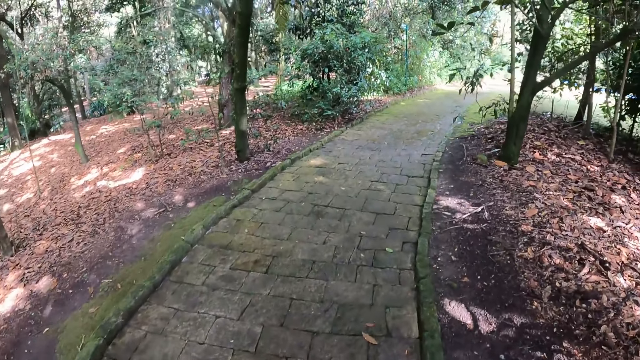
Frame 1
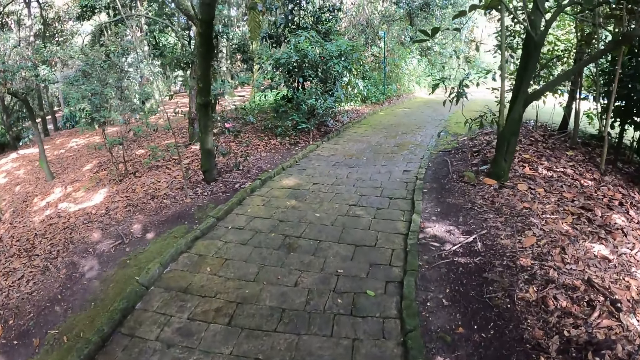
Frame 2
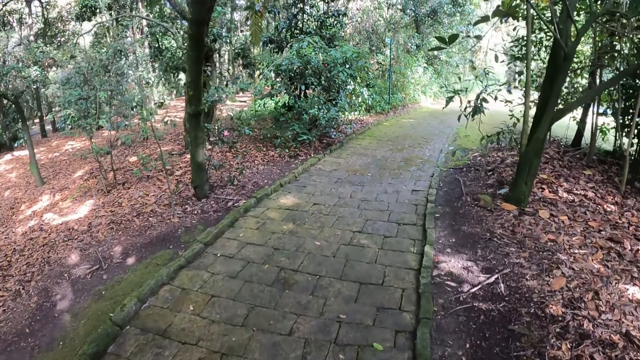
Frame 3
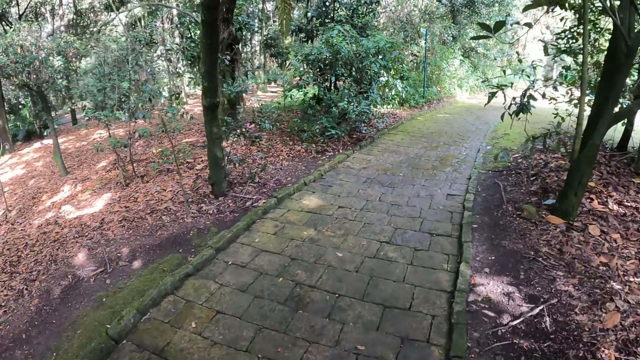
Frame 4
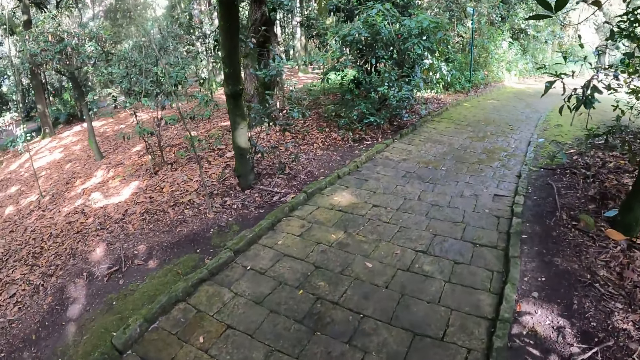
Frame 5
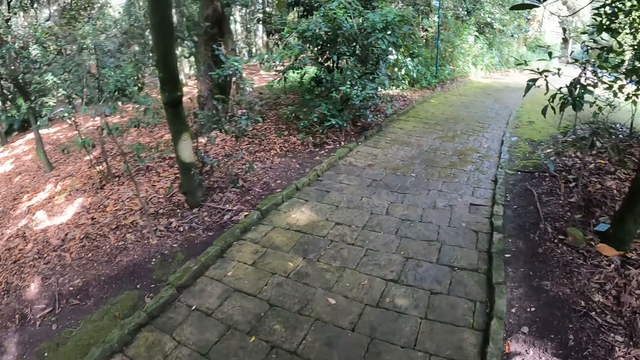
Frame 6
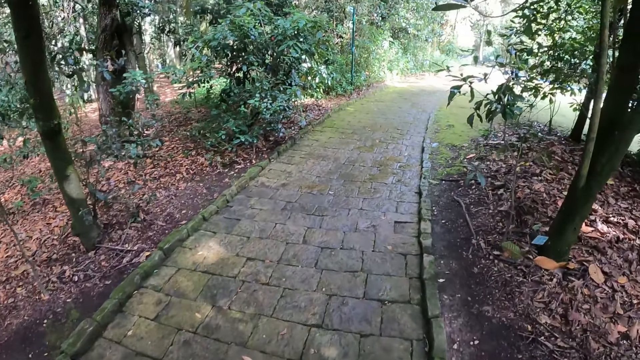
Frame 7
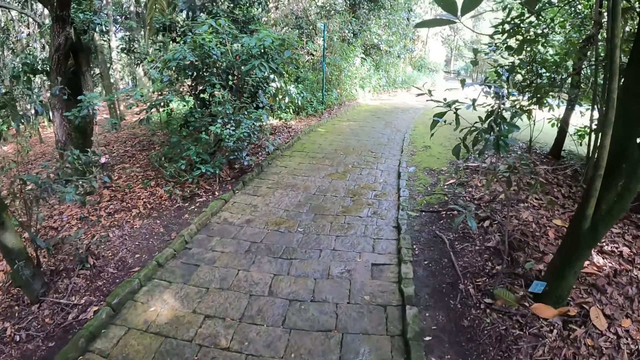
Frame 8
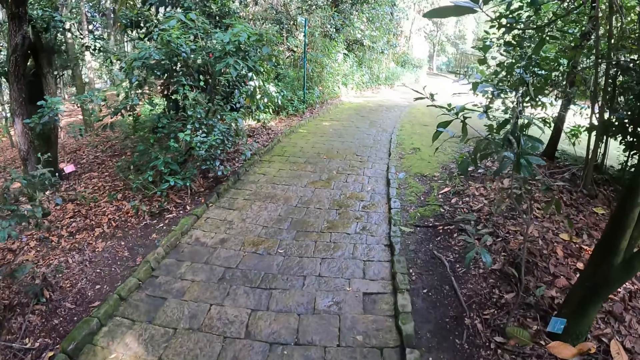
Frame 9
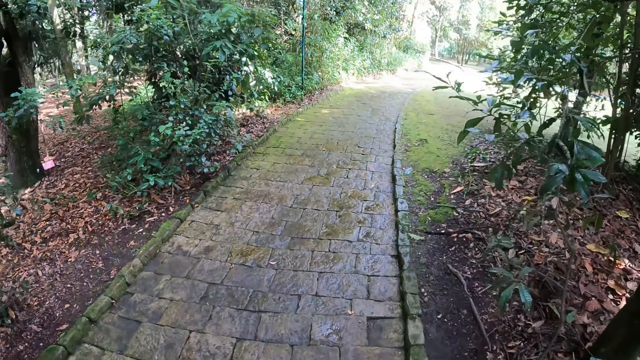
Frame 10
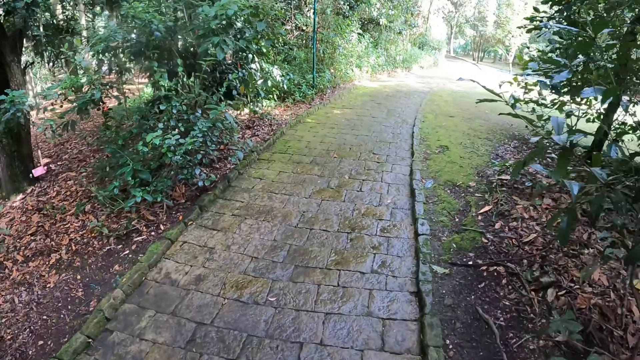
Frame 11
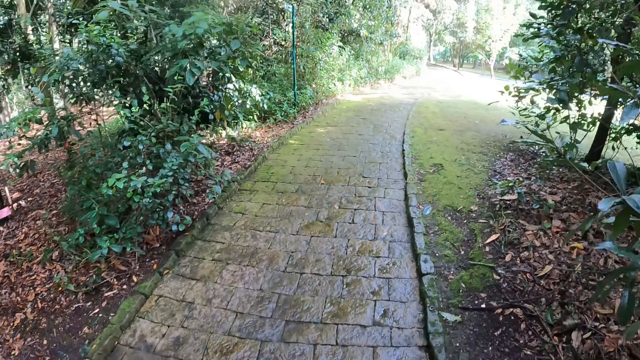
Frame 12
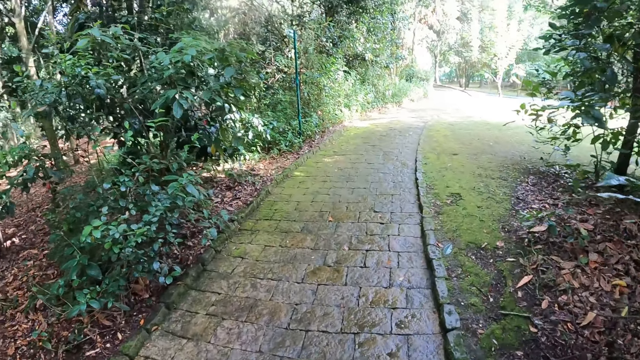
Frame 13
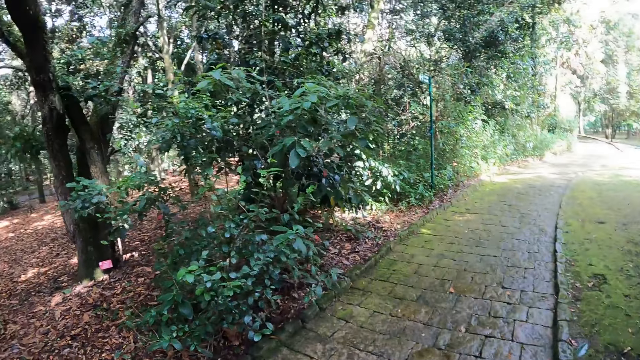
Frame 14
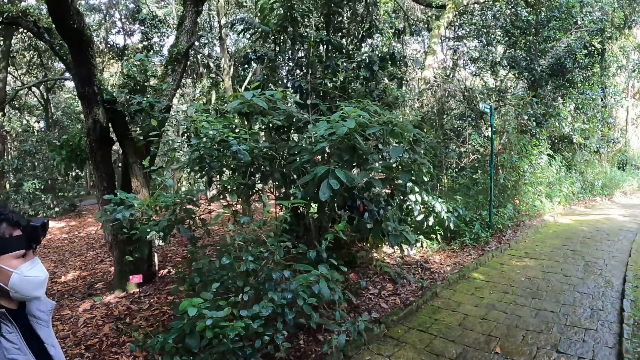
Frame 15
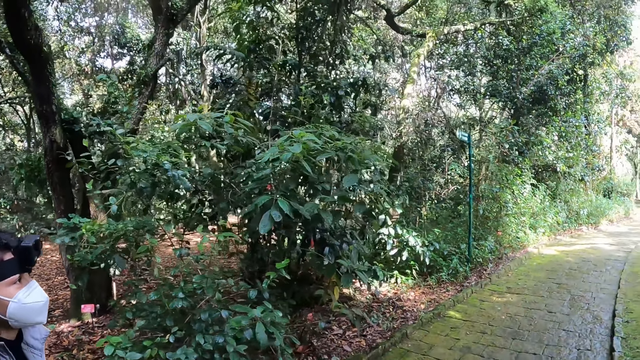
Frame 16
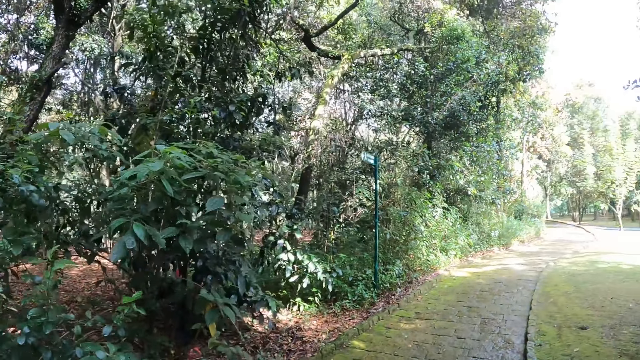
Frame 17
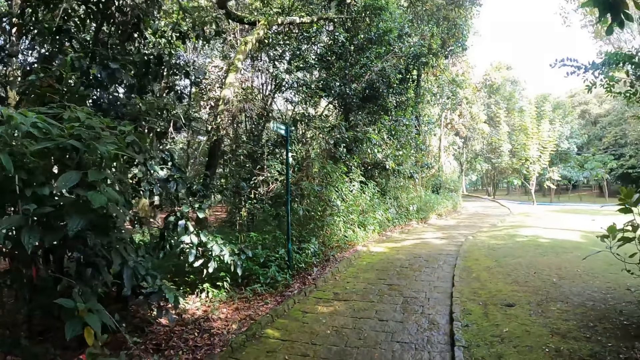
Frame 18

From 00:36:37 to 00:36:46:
The camera wearer walks around. They look at the pathway.

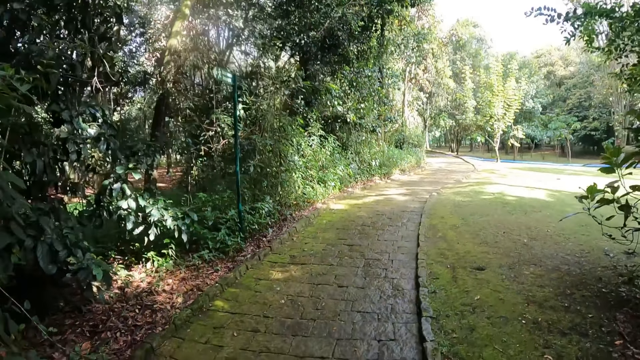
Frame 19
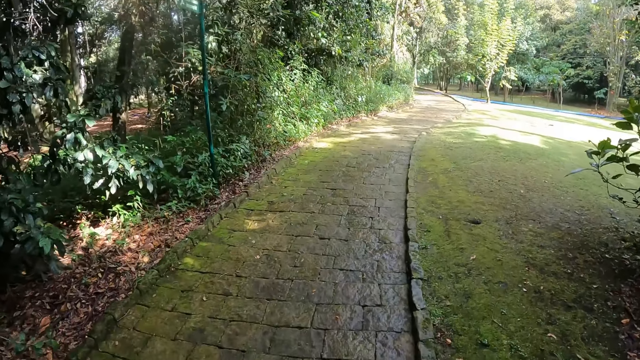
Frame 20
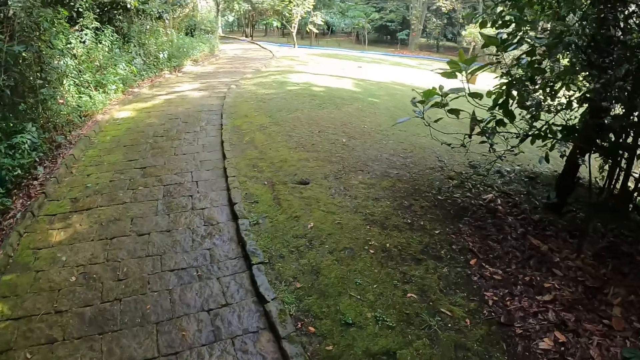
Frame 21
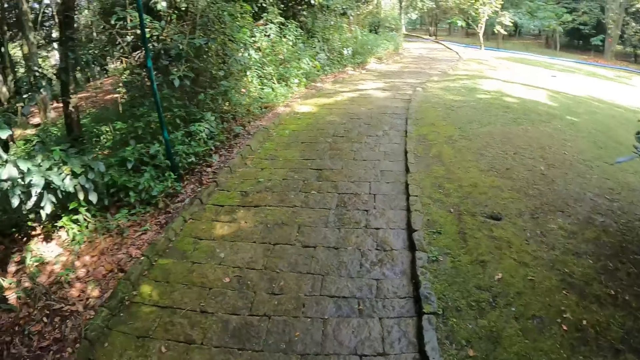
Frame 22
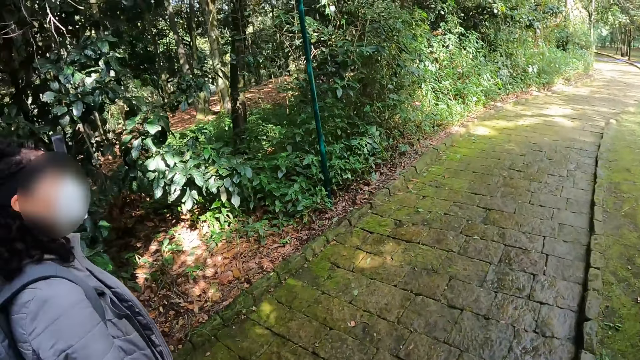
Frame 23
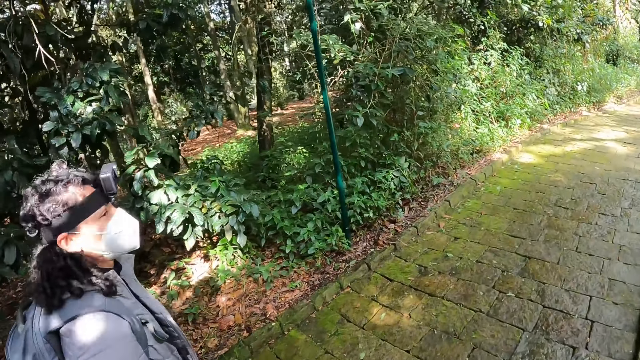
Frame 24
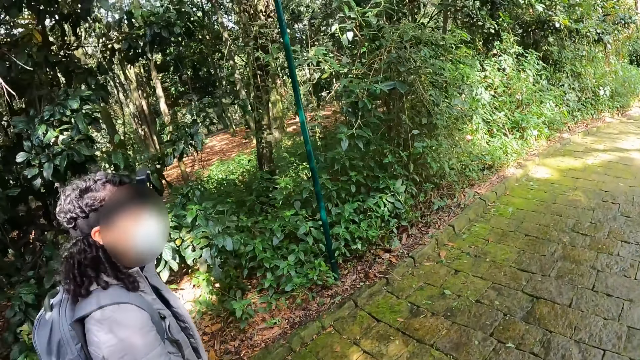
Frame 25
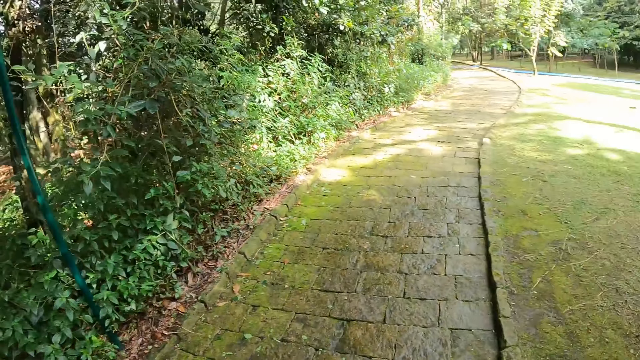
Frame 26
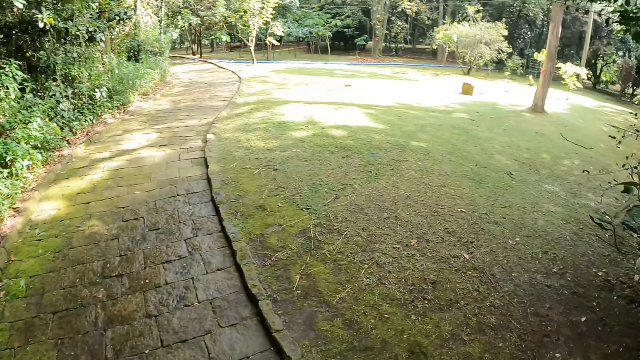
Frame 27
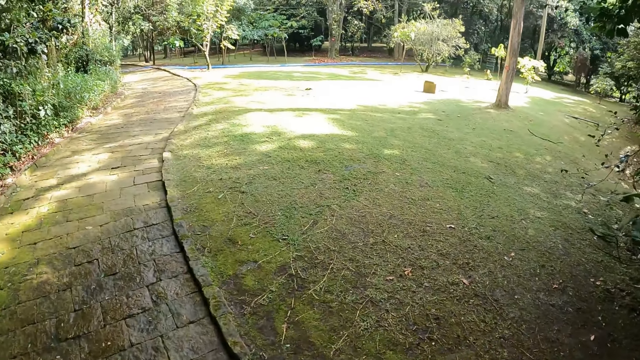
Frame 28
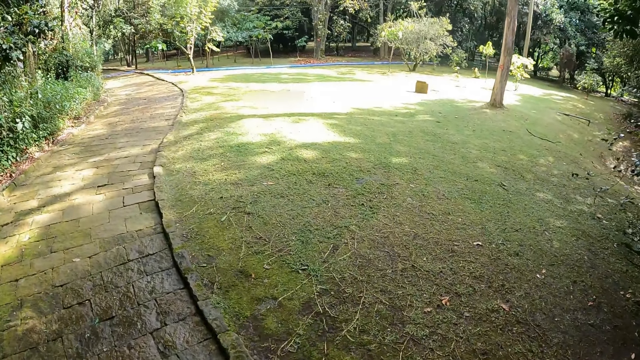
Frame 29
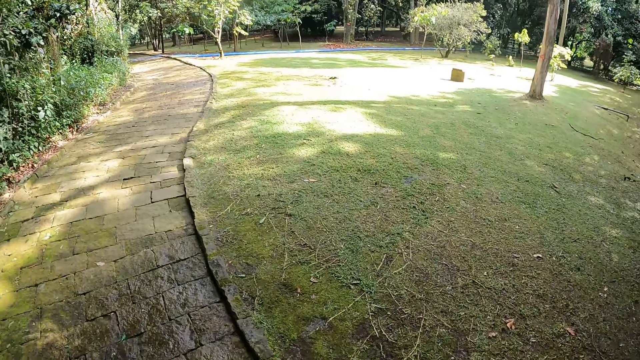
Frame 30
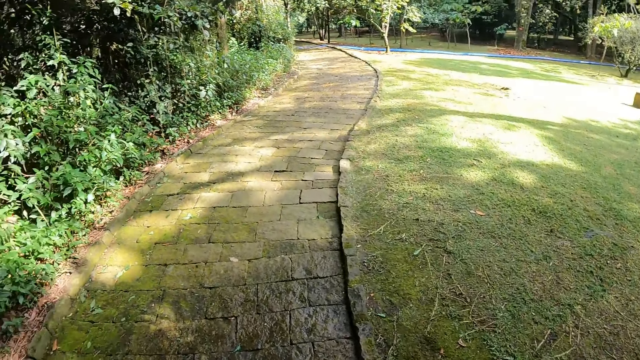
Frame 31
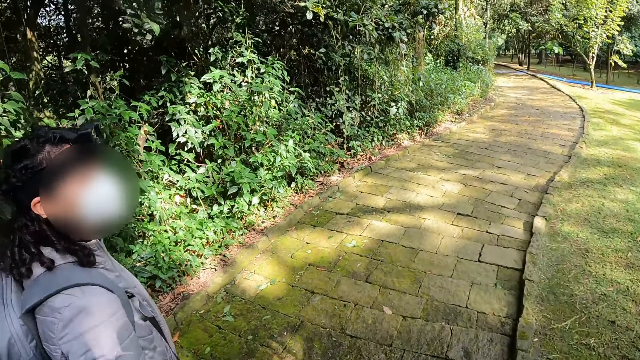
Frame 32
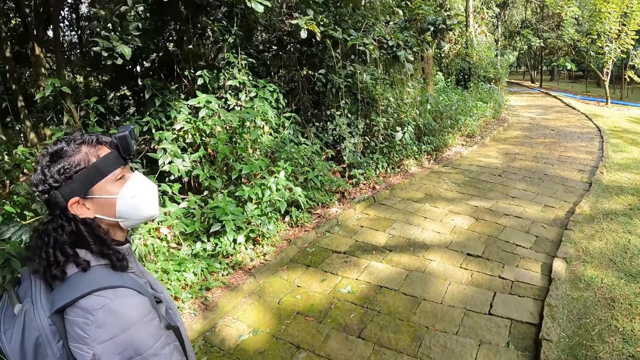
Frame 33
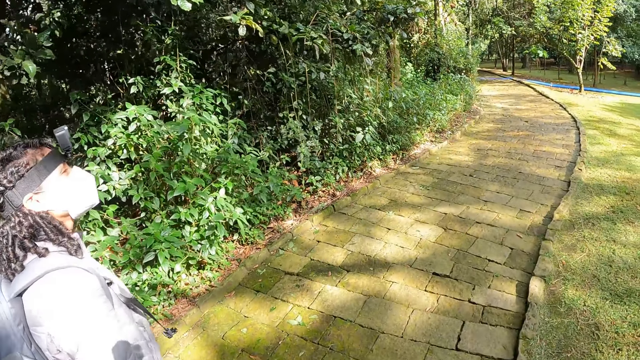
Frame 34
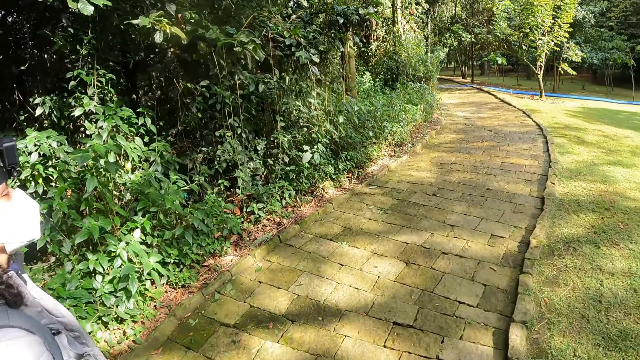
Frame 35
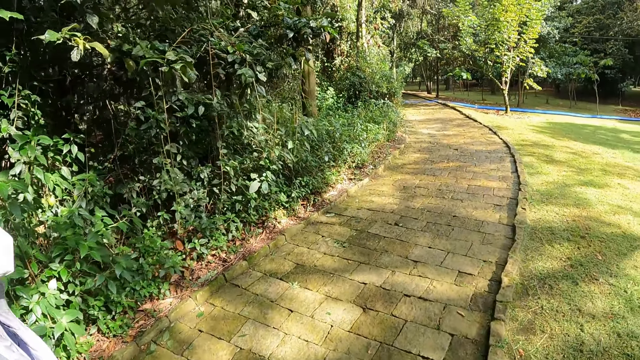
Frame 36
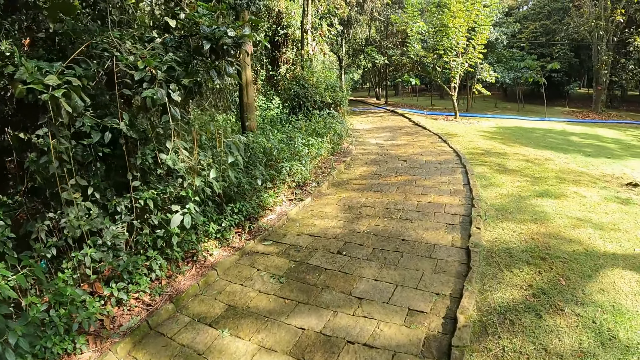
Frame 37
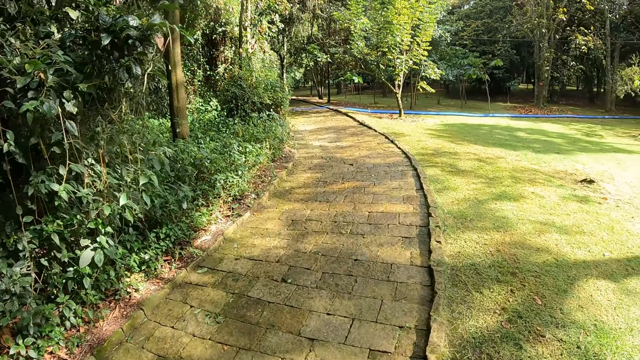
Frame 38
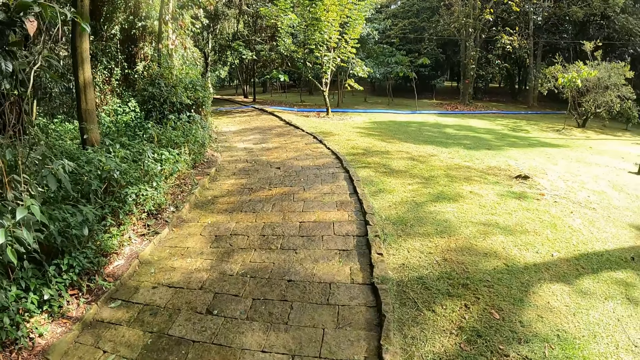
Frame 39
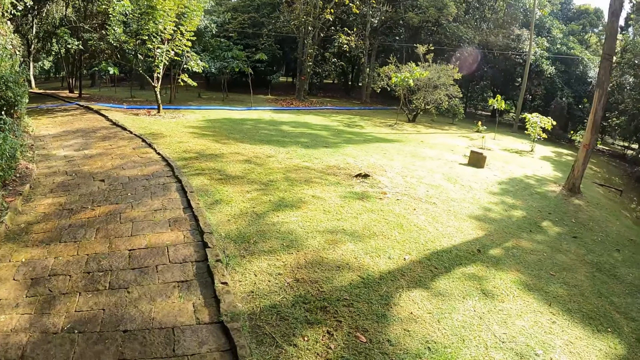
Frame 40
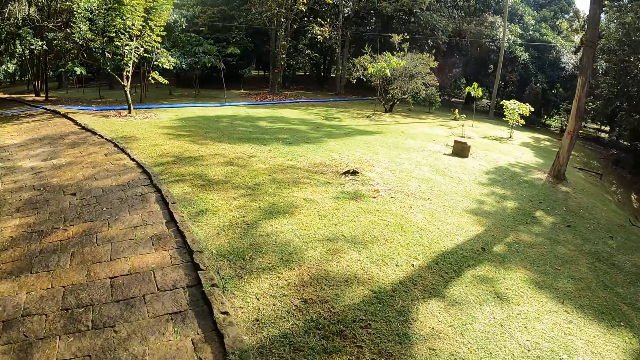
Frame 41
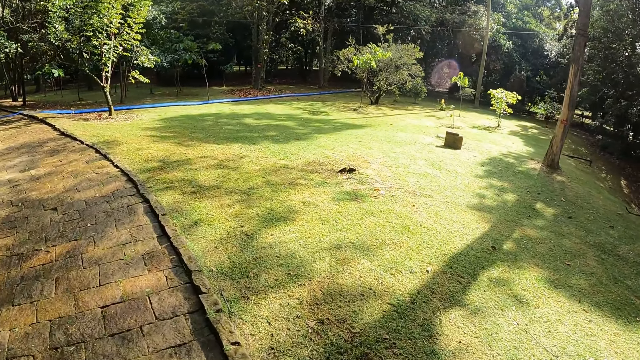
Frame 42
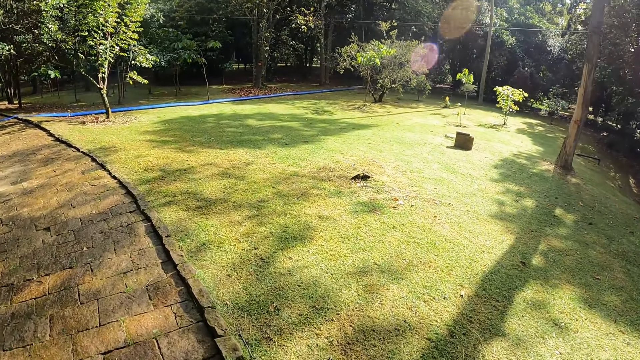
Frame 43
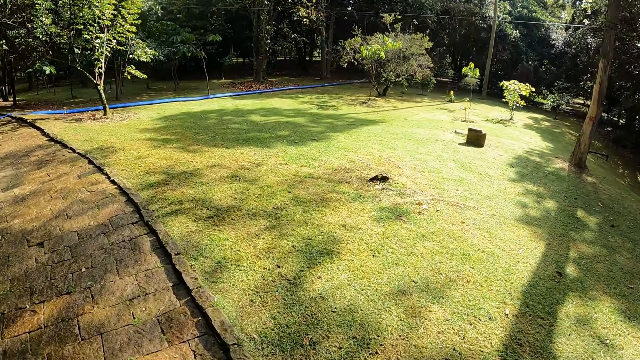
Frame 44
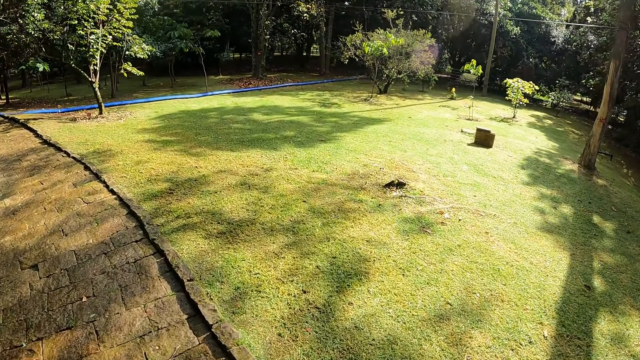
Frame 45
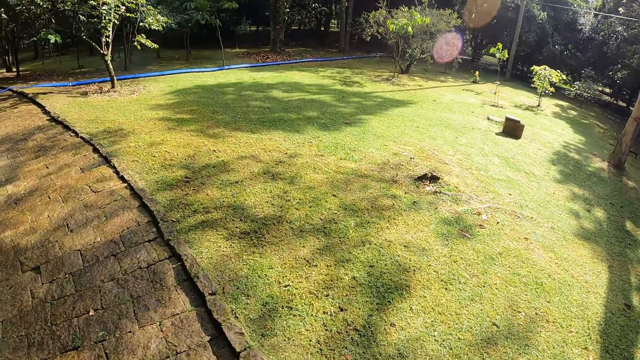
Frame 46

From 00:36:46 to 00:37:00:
The camera wearer looks at a person. They look at the green grass. They look at the person. They look at the green grass.
